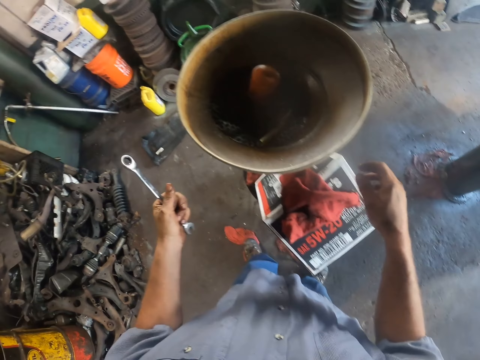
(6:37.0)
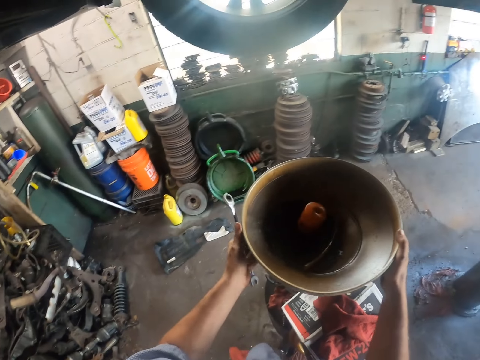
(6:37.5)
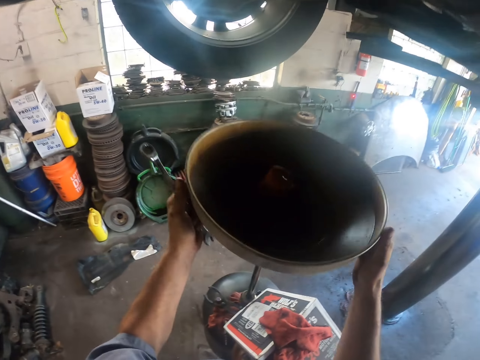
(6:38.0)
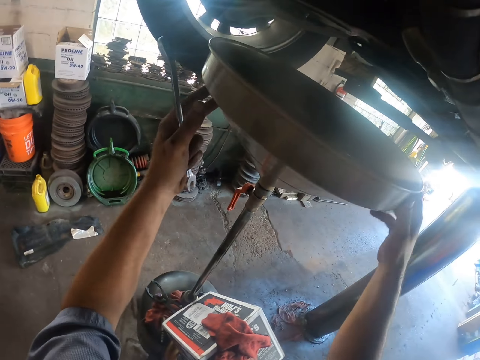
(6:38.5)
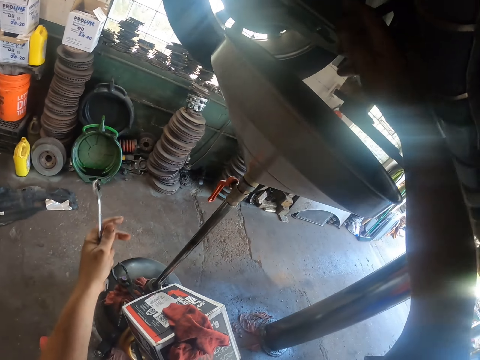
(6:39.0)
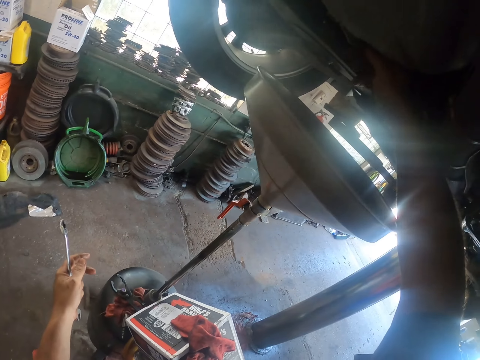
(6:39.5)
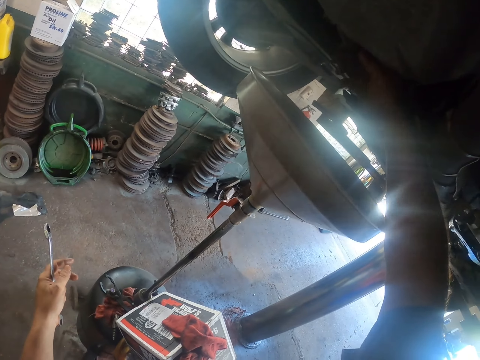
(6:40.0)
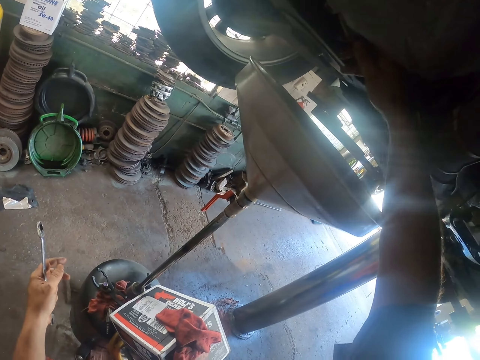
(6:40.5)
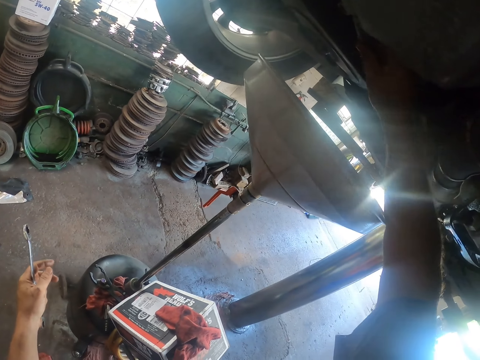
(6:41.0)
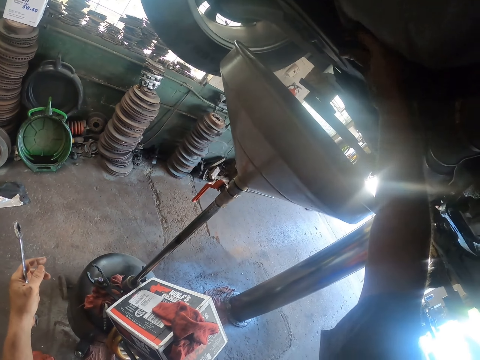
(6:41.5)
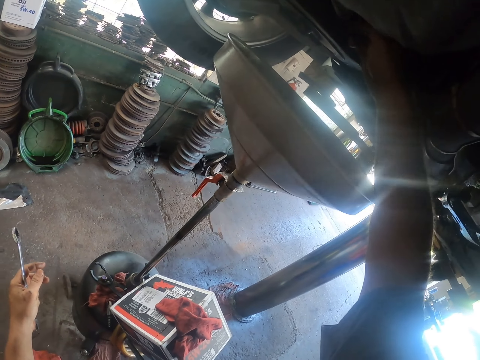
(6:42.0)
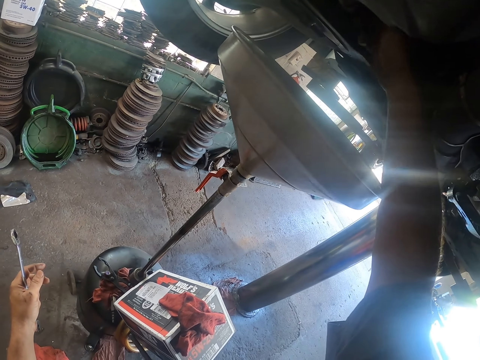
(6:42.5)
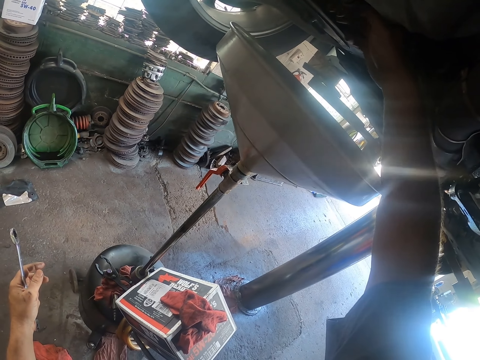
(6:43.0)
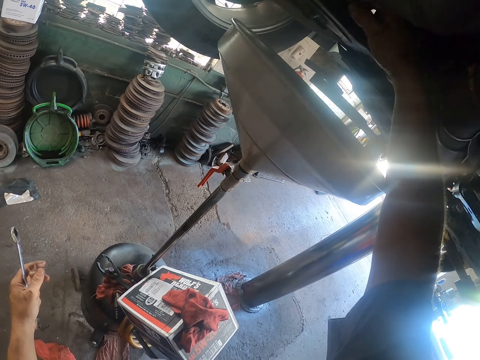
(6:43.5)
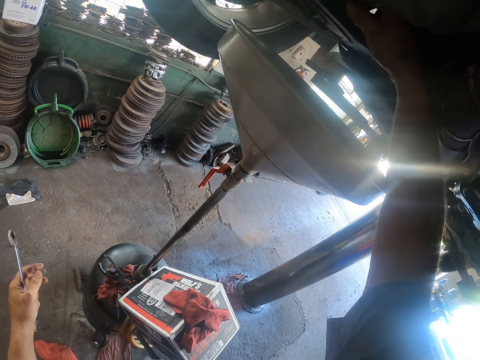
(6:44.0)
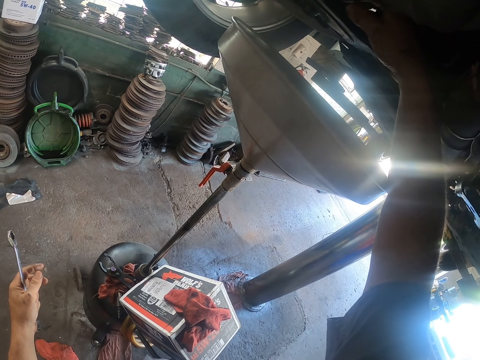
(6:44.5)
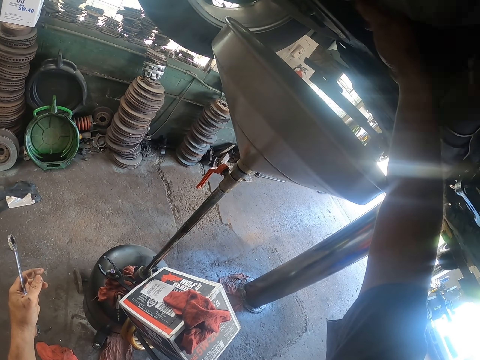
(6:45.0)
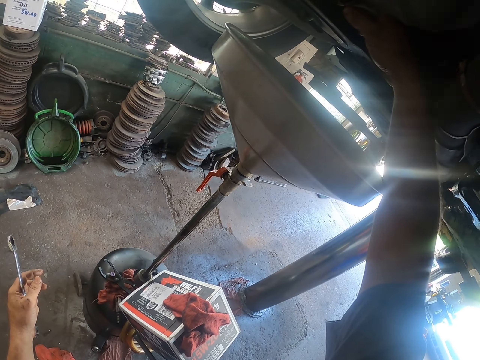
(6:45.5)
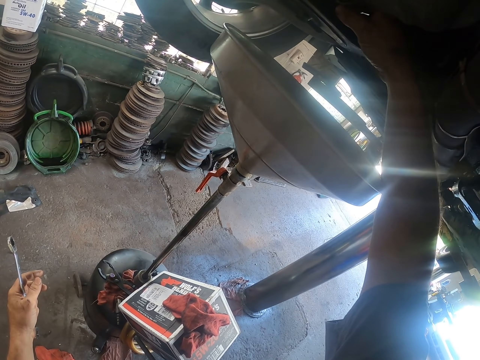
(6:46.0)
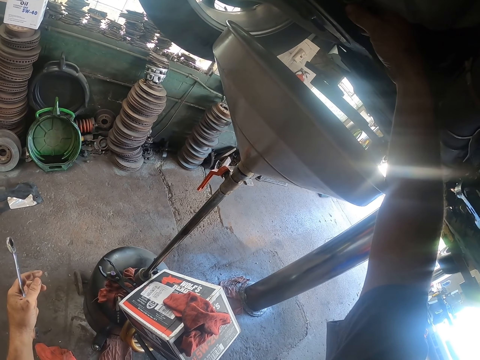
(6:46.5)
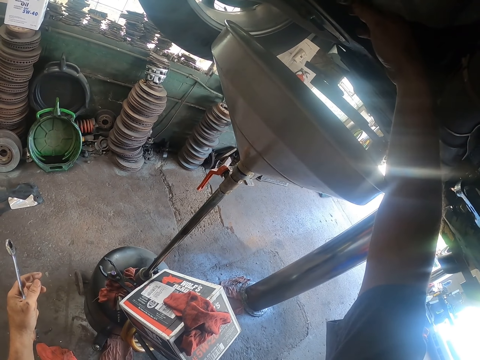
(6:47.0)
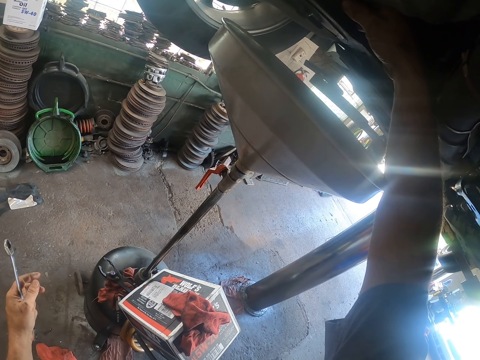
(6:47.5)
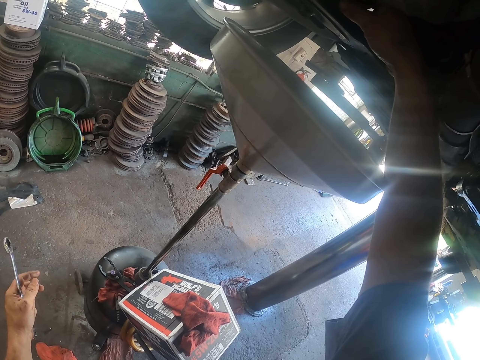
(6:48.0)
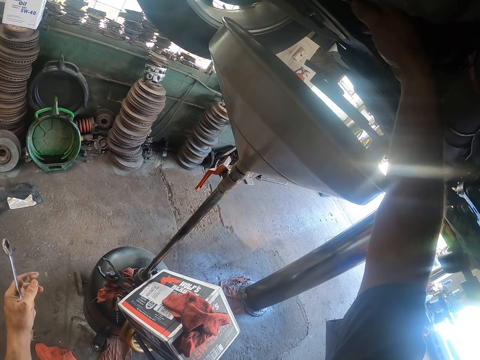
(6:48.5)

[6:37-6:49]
The camera wearer places the cloth on a carton box. He lifts the funnel on the oil drainer. He holds the combination spanner. He opens the oil drain plug with his hand. He holds the combination spanner. He loosens the nut.

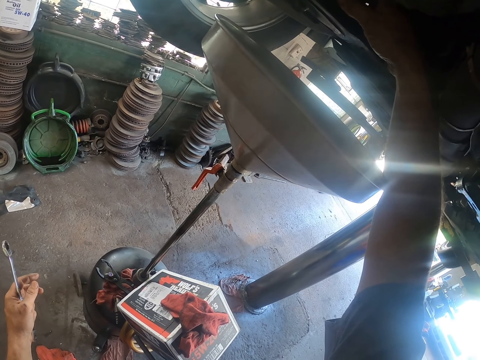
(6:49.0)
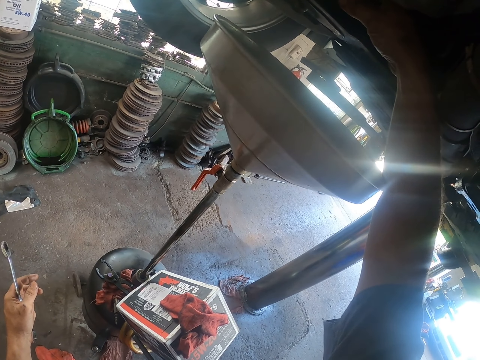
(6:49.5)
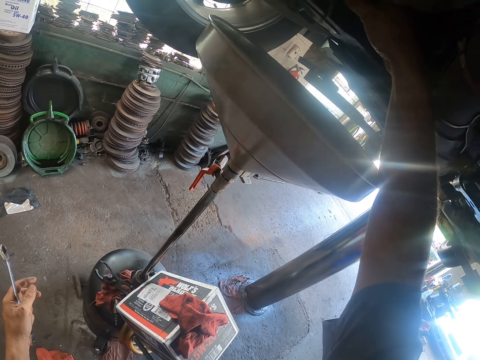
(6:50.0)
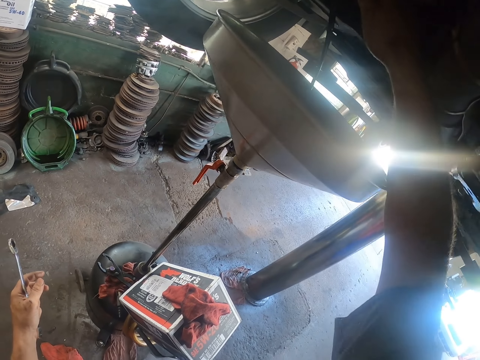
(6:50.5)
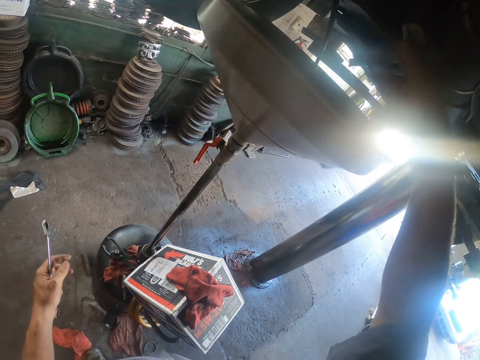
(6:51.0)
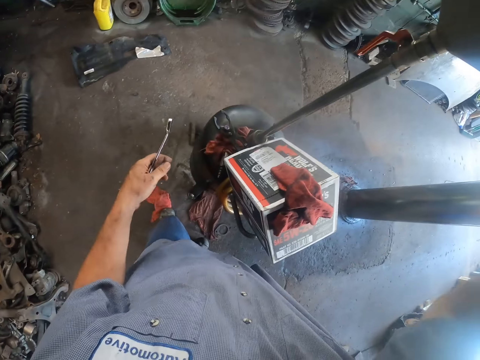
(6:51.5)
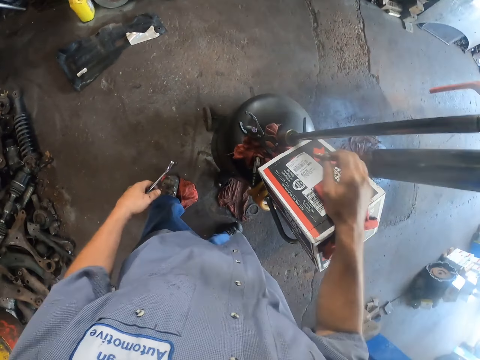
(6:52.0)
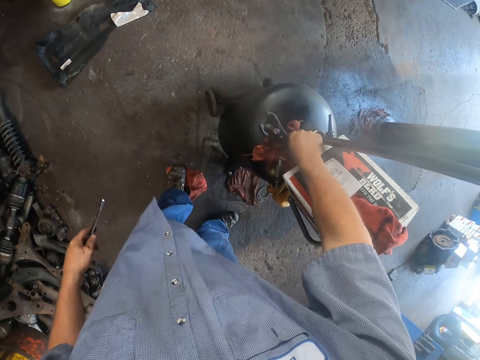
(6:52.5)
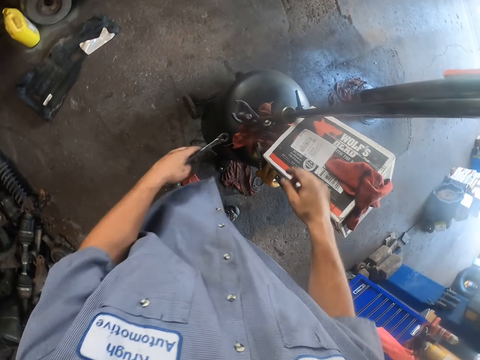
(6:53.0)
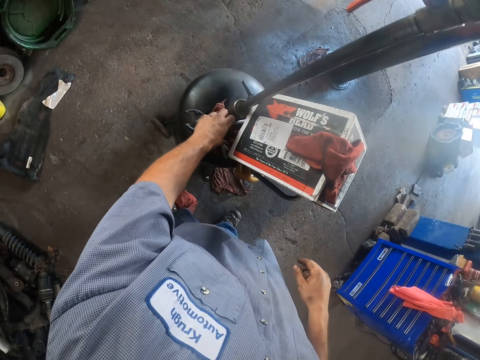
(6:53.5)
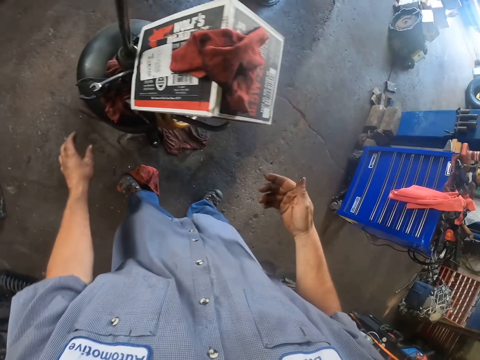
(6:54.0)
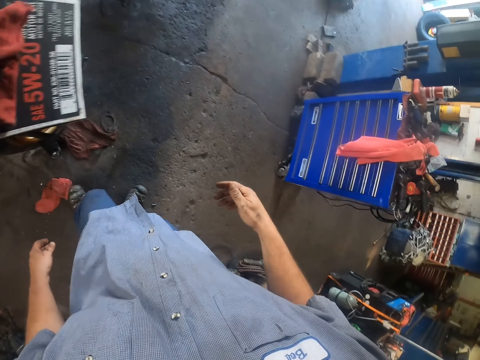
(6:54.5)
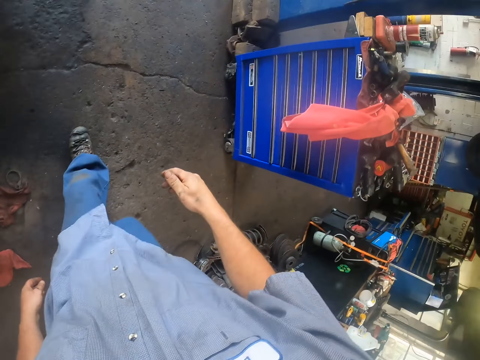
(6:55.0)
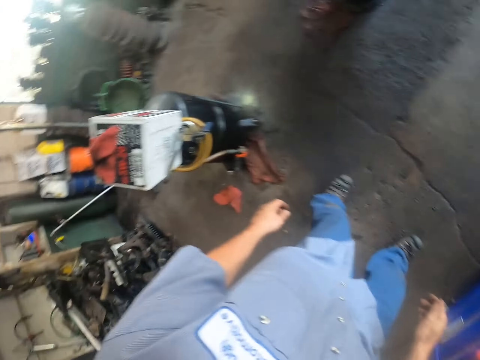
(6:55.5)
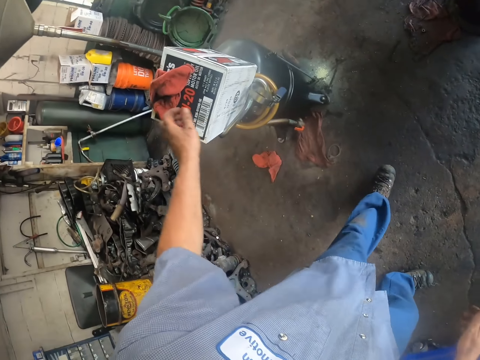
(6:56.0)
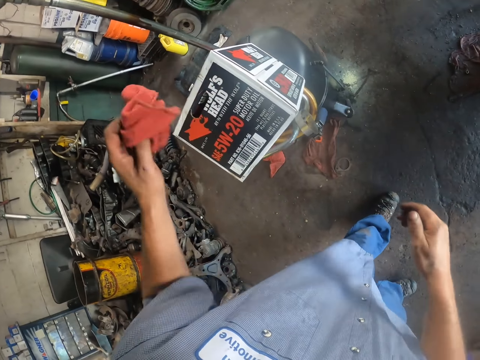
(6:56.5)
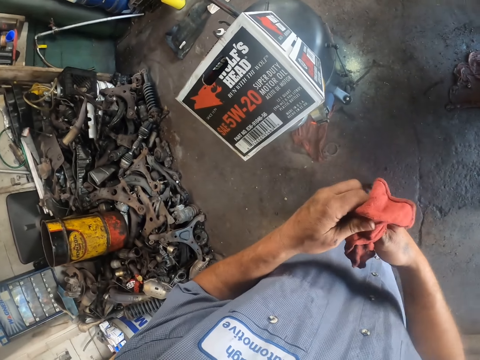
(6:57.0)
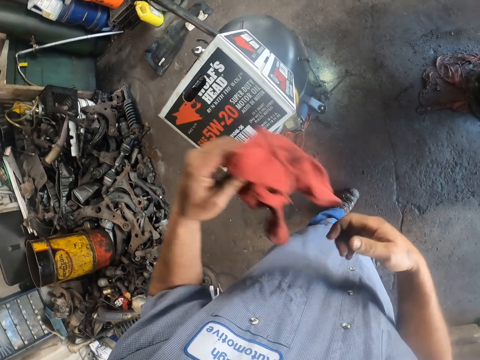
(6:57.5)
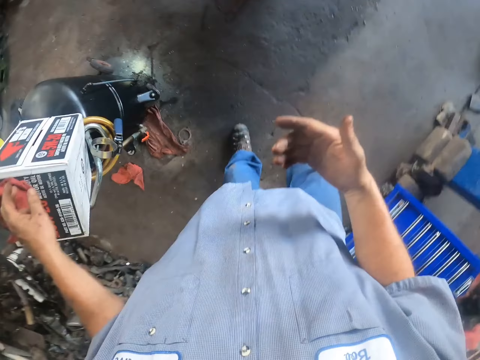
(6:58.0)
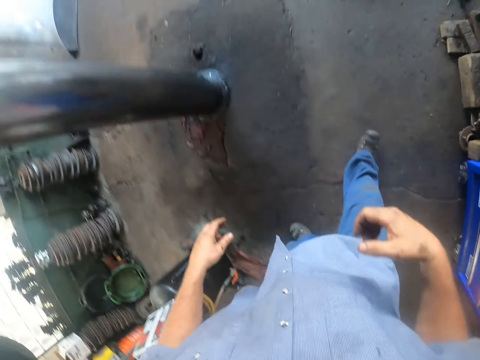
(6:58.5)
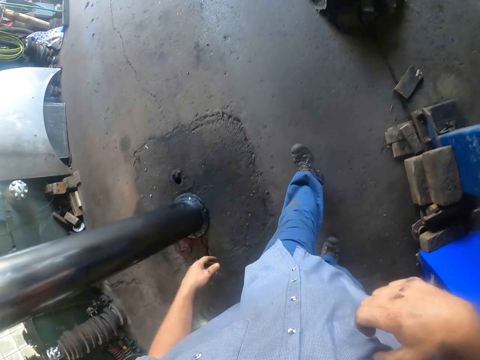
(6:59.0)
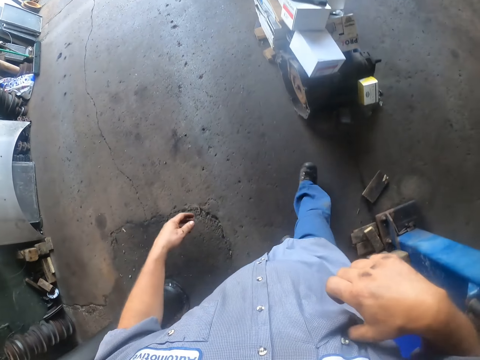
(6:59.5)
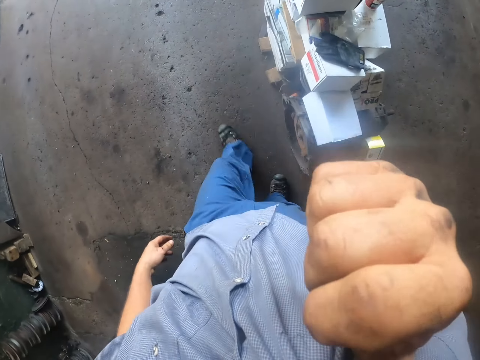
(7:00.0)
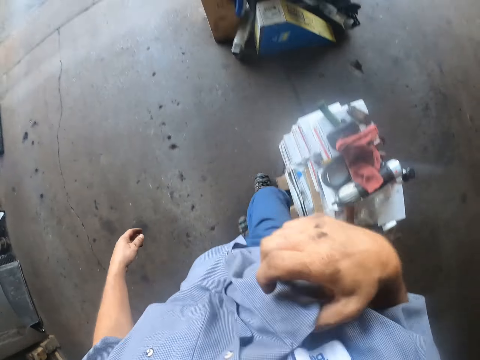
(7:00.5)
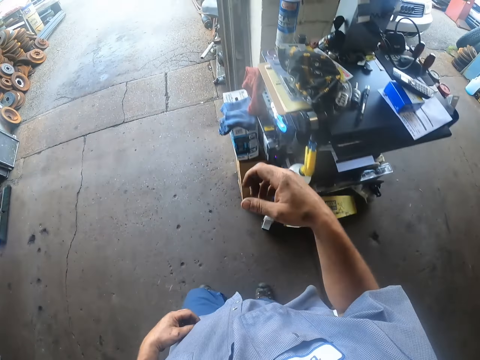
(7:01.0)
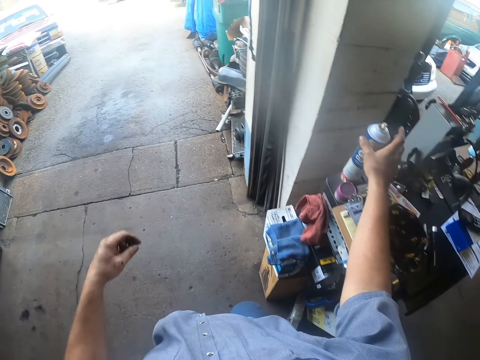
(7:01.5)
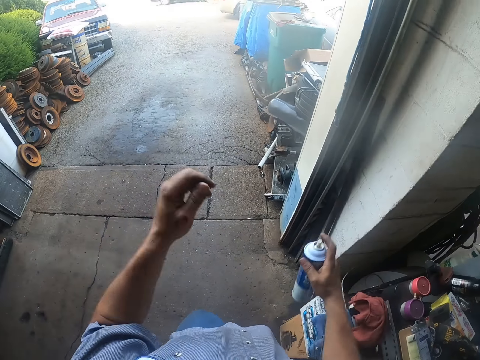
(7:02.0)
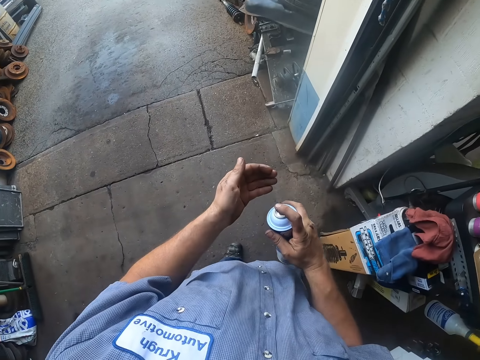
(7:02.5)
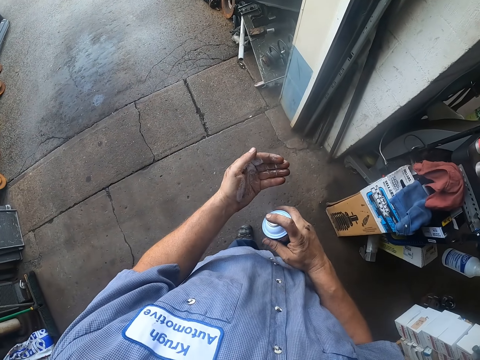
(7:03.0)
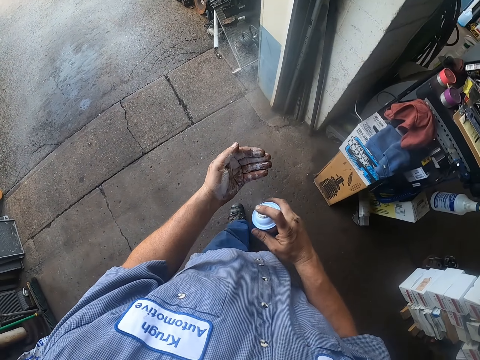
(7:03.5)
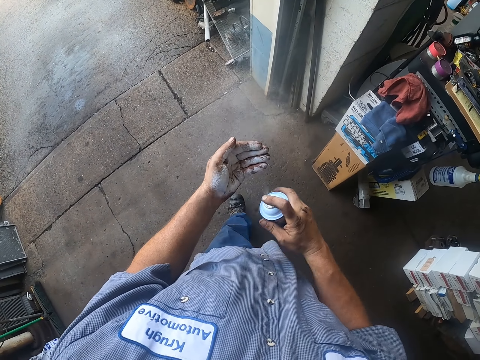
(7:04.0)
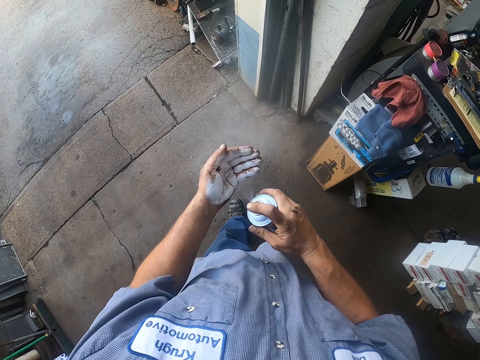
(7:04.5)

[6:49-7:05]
The camera wearer puts the oil drain plug and combination spanner on the oil drainer. They walk around the house. They turn around. They pick the cloth and wipe their hands with the cloth. They return the cloth on the carton box. They walk around the house. They walk towards the exit. They pick a bottle of oil remover spray. They shake the oil remover spray. They spray oil remover on their hand.
